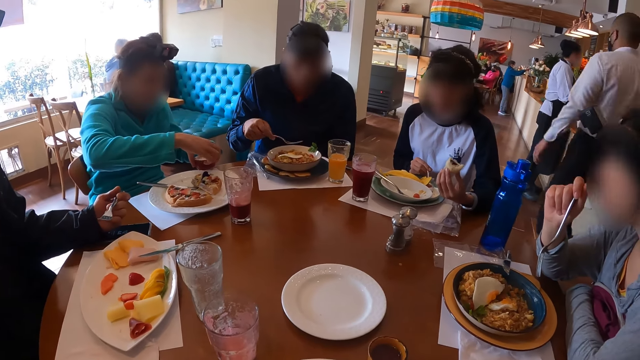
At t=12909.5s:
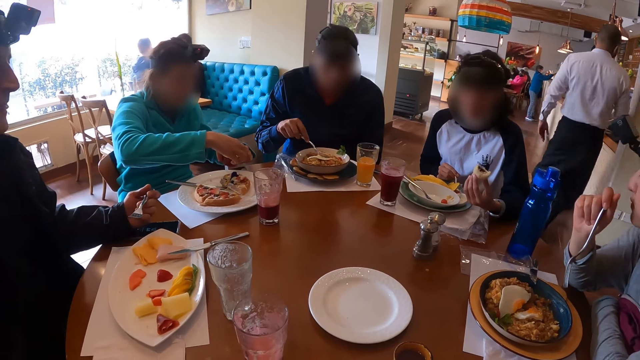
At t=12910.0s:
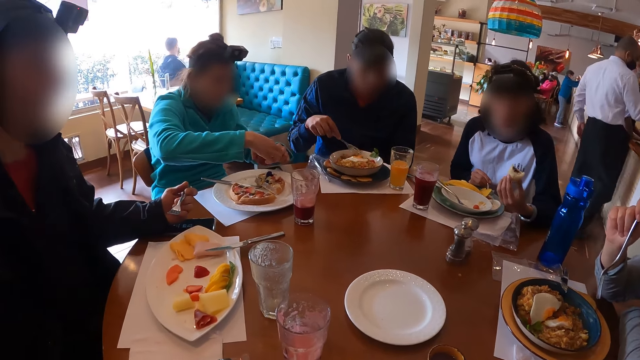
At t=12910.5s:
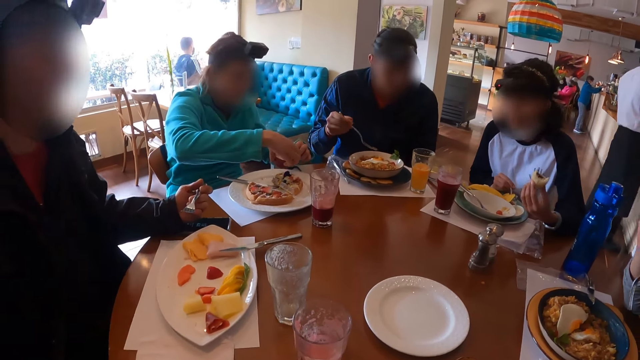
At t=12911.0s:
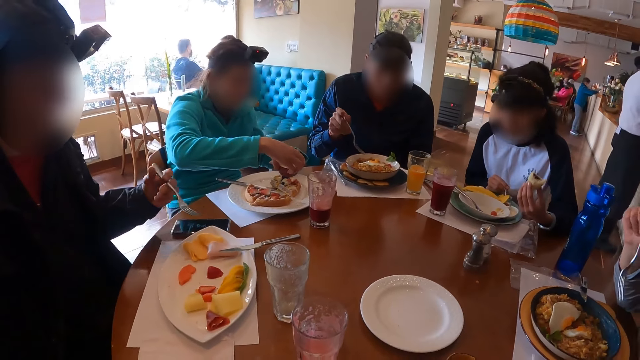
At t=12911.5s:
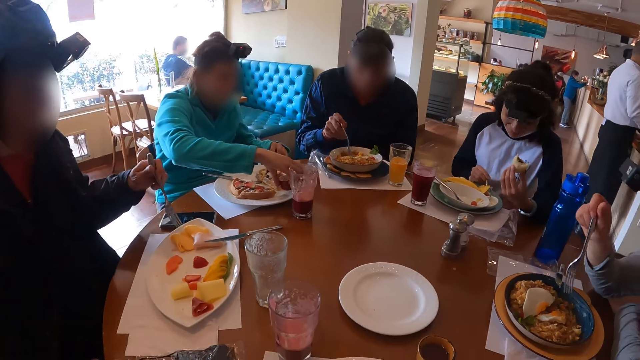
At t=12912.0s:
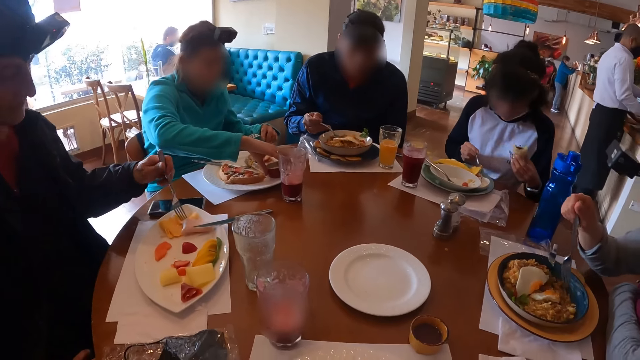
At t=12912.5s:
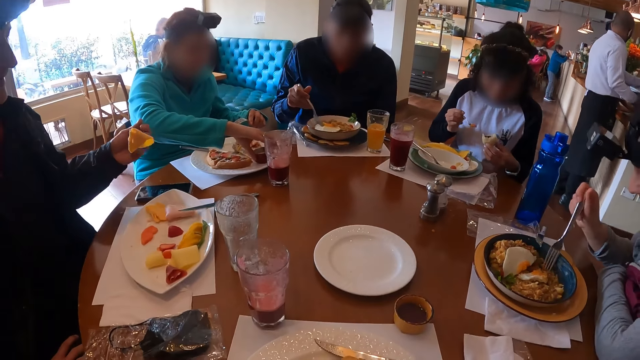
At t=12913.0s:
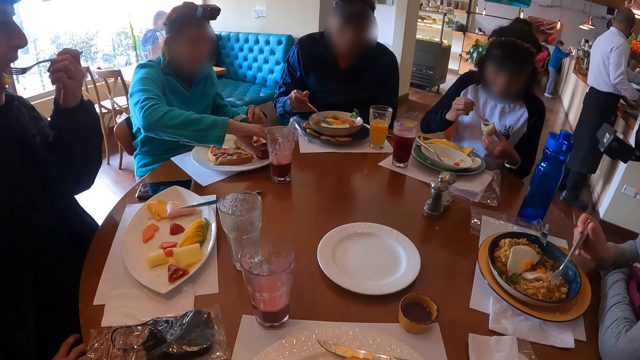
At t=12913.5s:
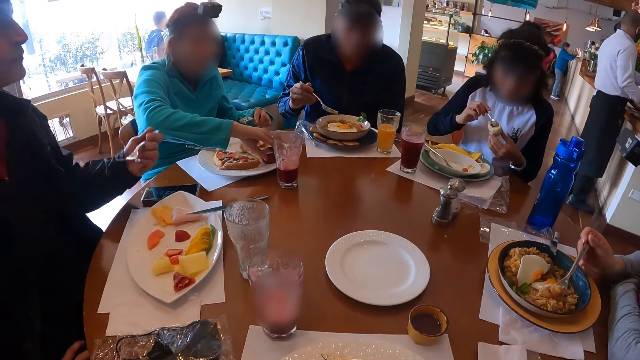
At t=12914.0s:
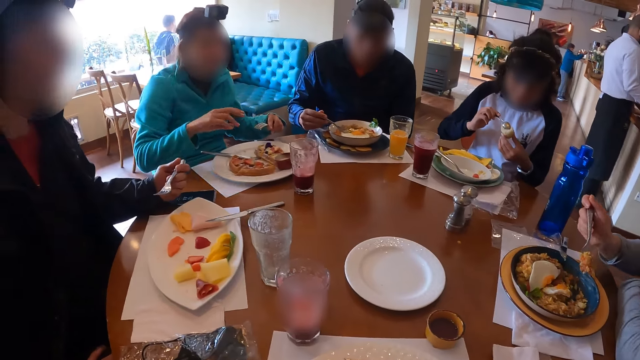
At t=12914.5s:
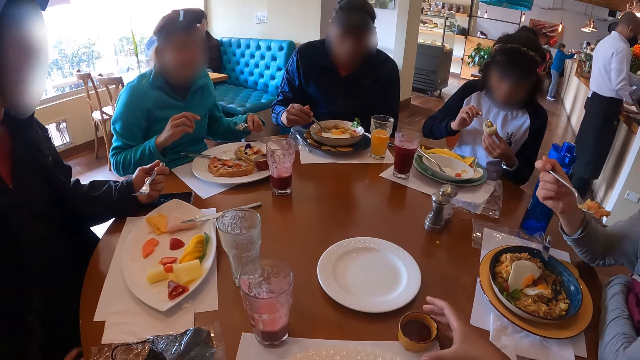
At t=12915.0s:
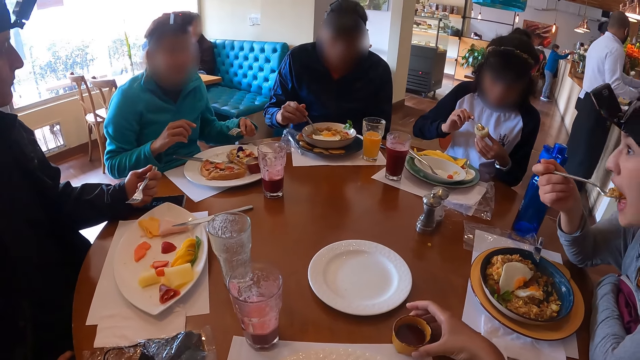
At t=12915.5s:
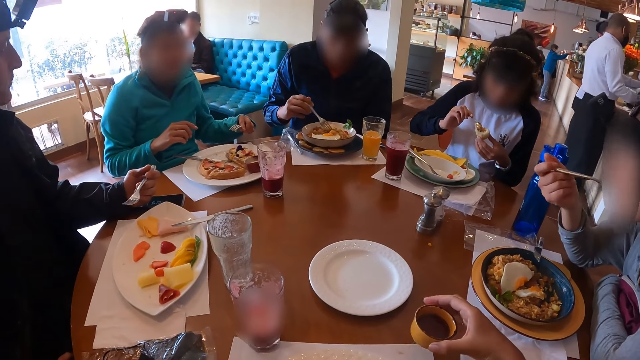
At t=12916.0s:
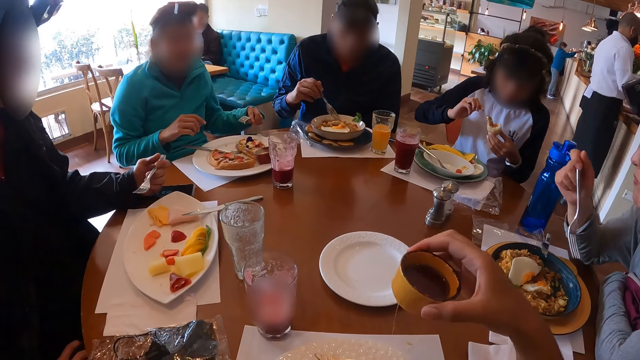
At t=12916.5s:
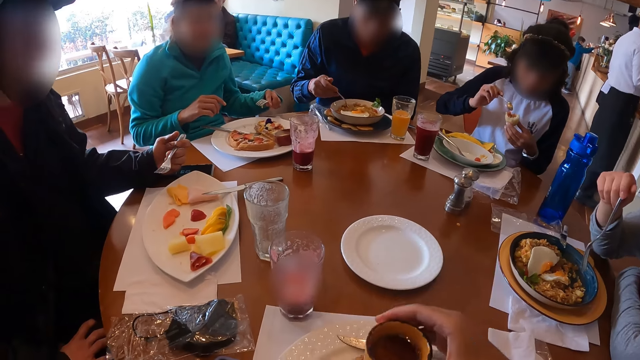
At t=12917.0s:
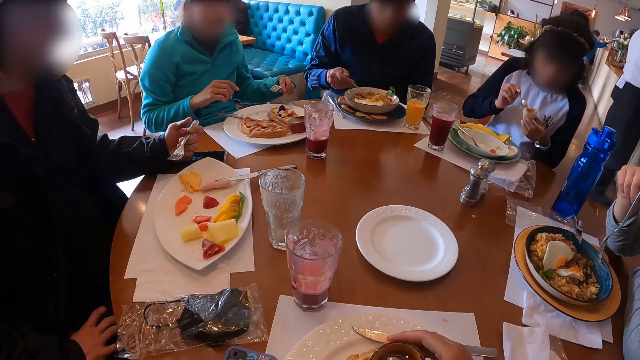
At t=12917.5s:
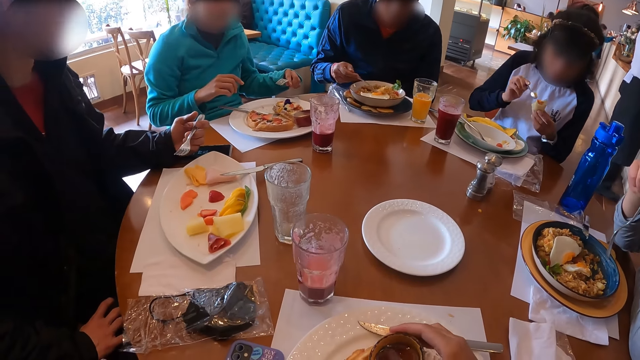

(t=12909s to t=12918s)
A waiter walks past the camera wearer. A man drops the container of sauce in his right hand on the plate. Another man scoops the fruit and eats food. A woman puts sauce on the sausage with the spoon in her right hand. The camera wearer picks up the container of sauce on the table with her right hand. Another woman eats the food.

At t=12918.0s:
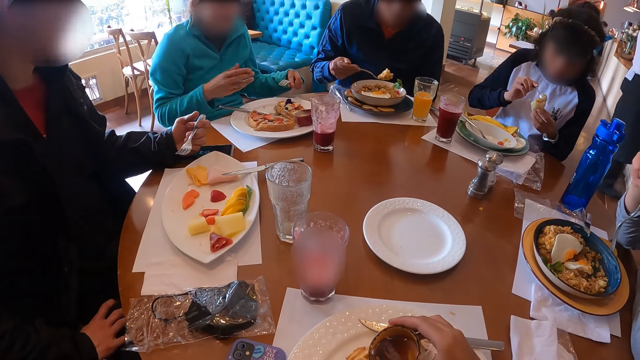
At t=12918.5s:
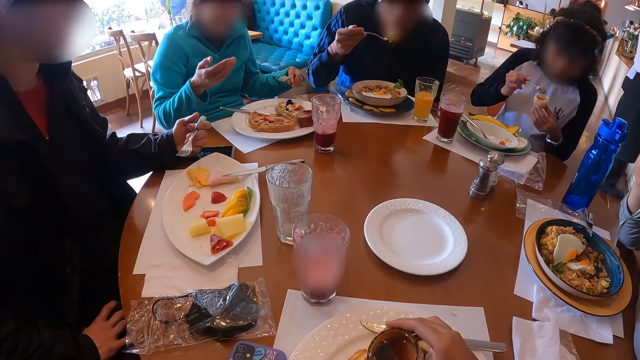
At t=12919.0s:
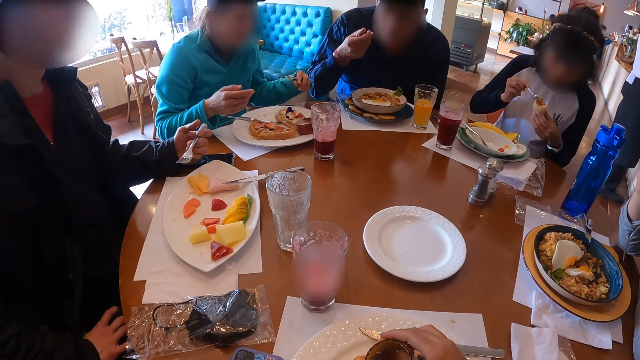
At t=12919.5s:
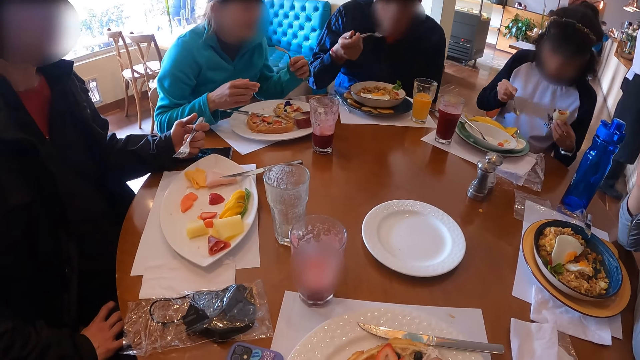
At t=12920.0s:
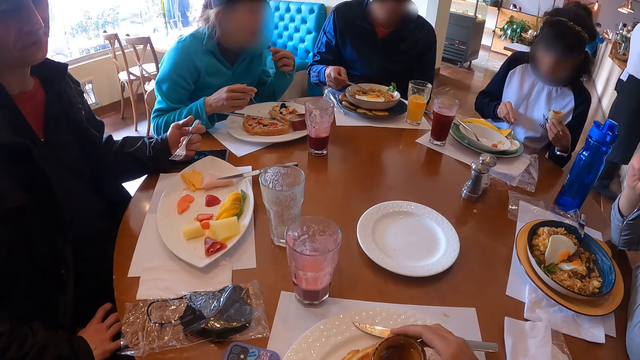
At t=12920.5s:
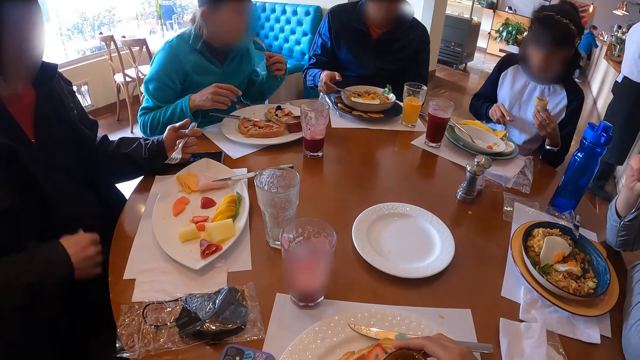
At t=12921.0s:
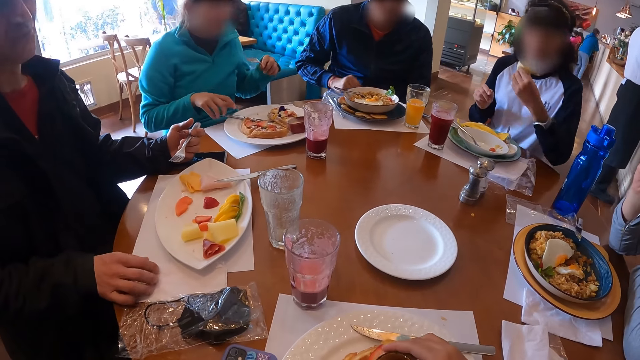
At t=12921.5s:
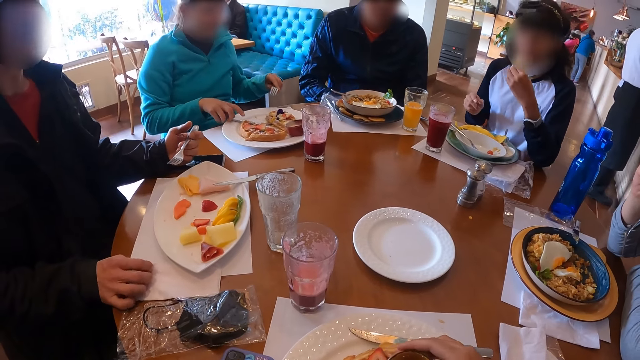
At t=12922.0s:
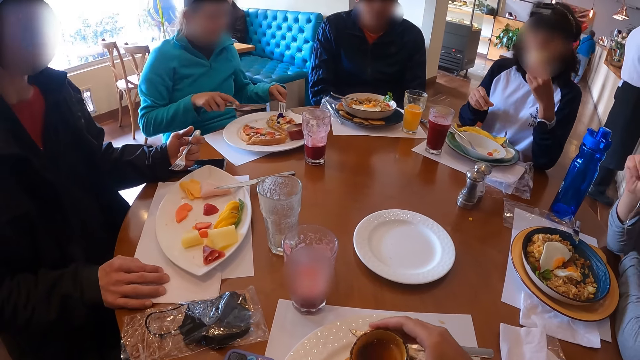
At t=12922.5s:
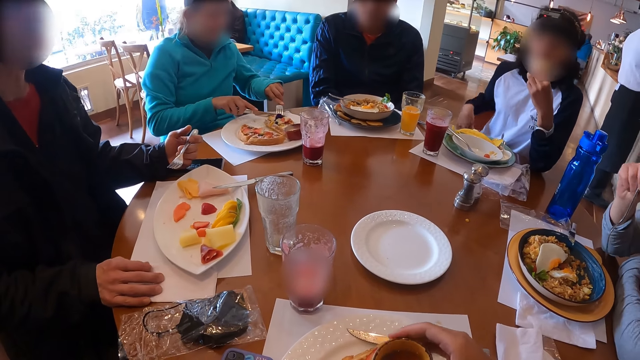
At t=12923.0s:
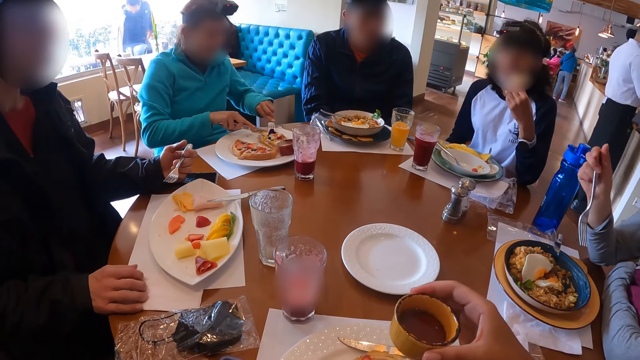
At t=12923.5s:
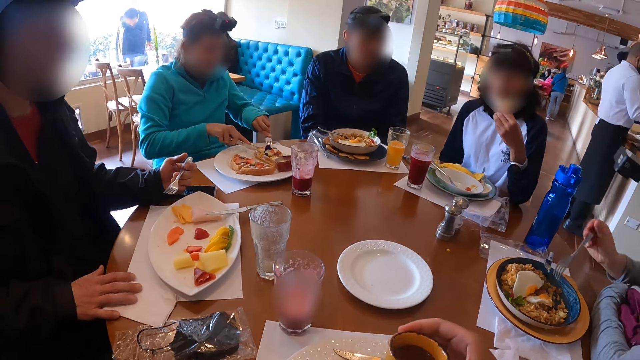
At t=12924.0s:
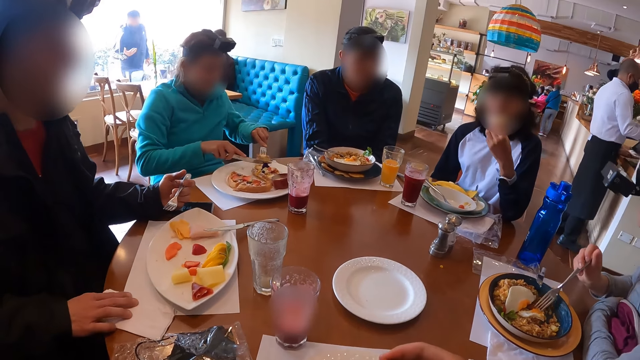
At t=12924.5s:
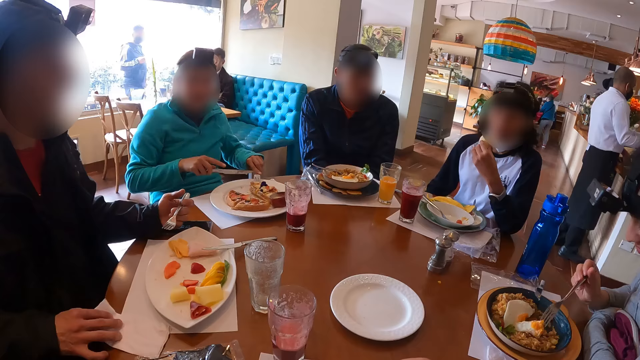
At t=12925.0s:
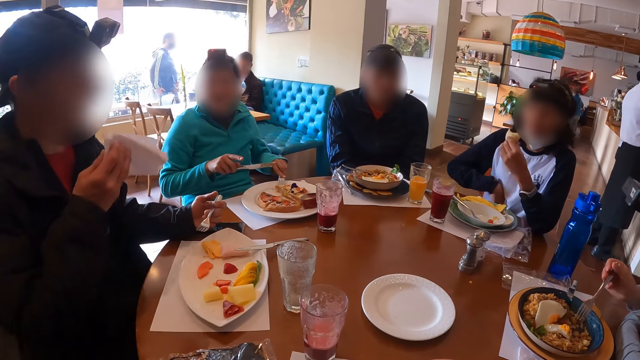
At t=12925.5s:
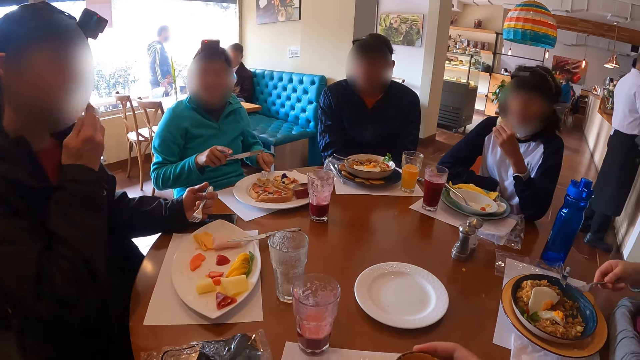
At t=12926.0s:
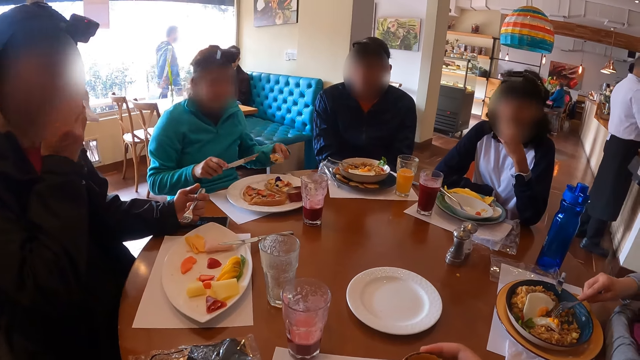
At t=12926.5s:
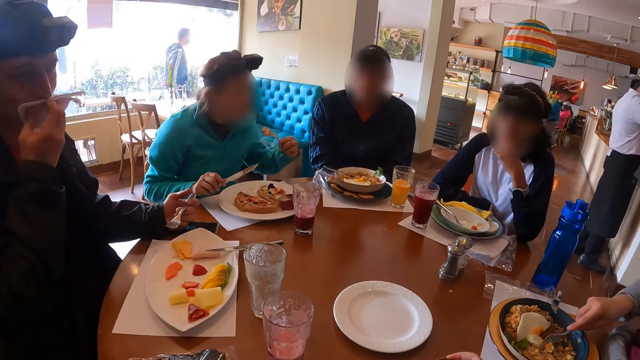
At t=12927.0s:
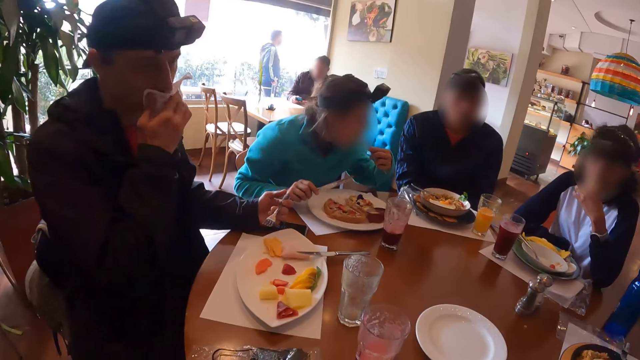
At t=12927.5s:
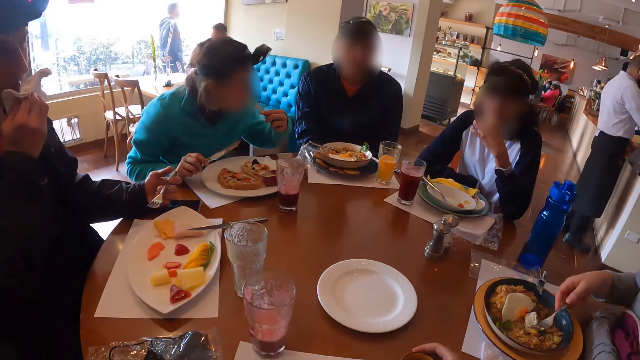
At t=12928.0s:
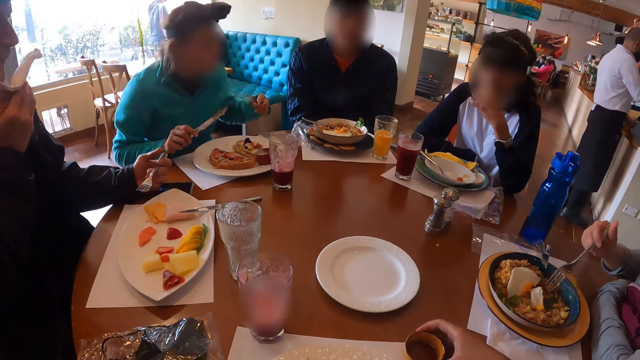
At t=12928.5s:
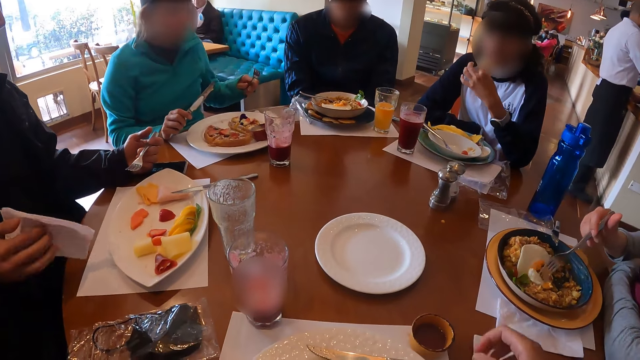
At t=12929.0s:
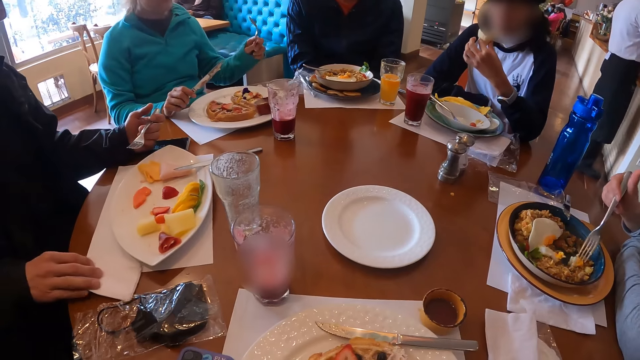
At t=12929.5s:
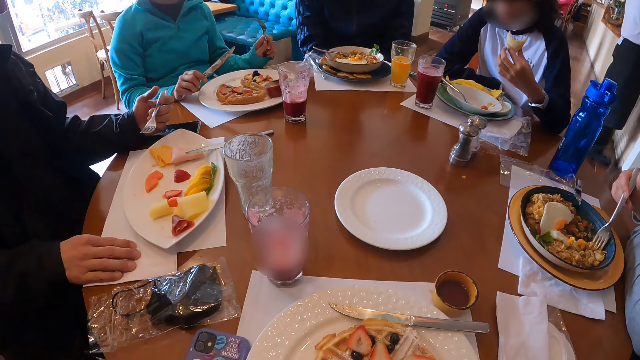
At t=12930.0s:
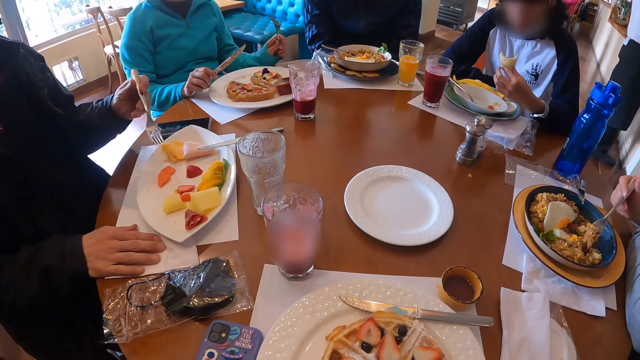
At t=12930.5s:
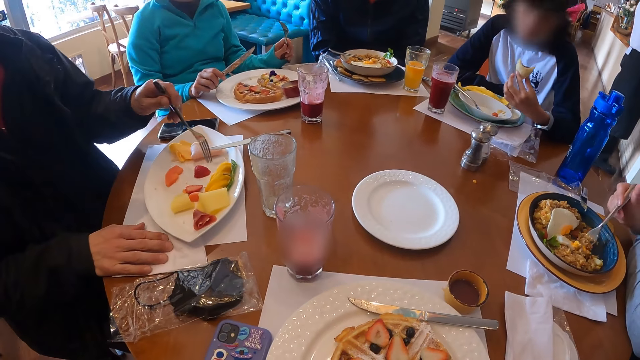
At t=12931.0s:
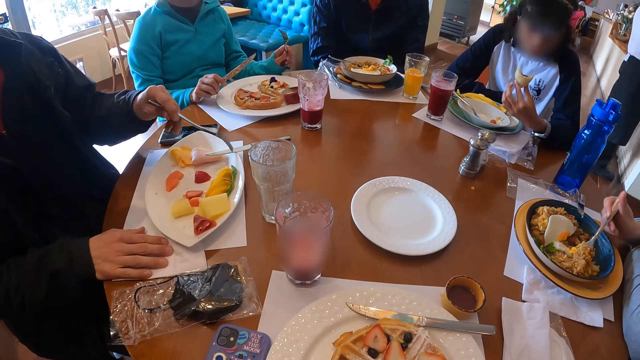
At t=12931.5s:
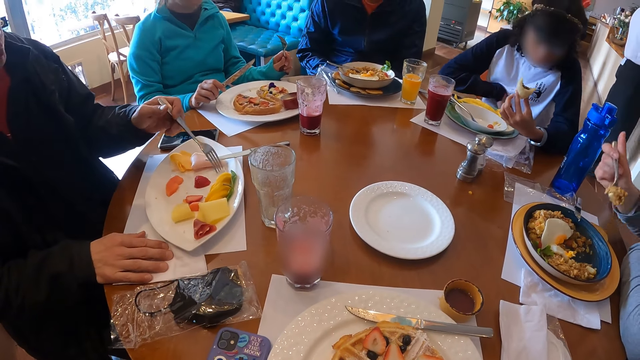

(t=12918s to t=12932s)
A man eats food from the plate with the fork in his right hand. The camera wearer pours sauce from the container in her right hand on the food in the plate. A woman drops the spoon in her right hand in the plate on the table. The first man drops the fork in his right hand in the plate. Another man cleans his right hand on a serviette on the table. Another woman eats the food. A third man picks up the knife on the plate with his right hand and cuts the food in the plate with the fork and knife in his hands. The camera wearer puts the bowl down. The second man picks up the serviette with his right hand and cleans his mouth with the serviette in his right hand. The first woman eats the sausage in her left hand. The third man eats food from the plate with the fork in his left hand. The camera wearer drops the container of sauce on the table with her right hand. The second man drops the serviette in his right hand on the table.
